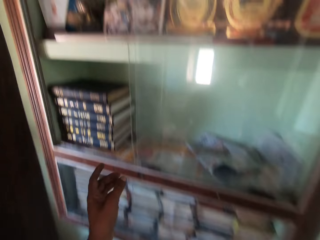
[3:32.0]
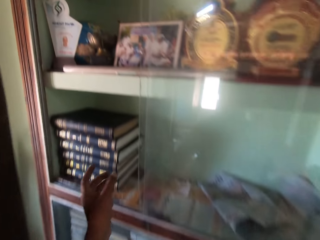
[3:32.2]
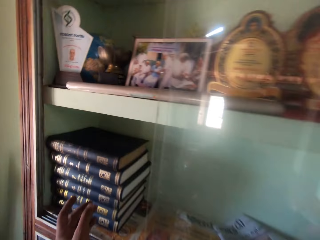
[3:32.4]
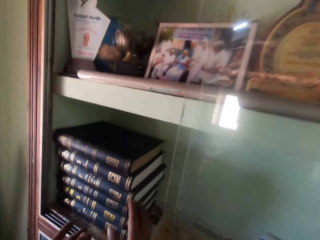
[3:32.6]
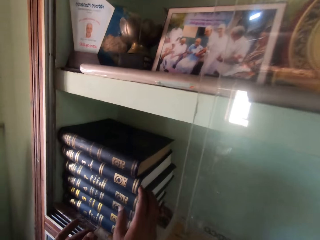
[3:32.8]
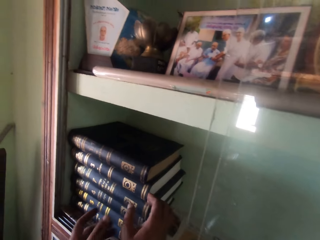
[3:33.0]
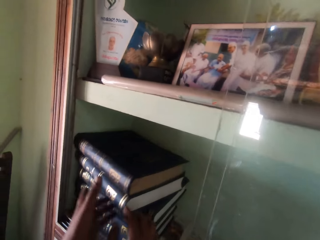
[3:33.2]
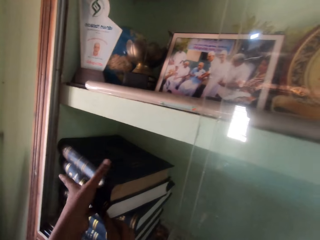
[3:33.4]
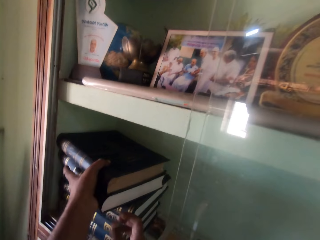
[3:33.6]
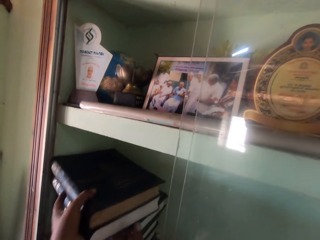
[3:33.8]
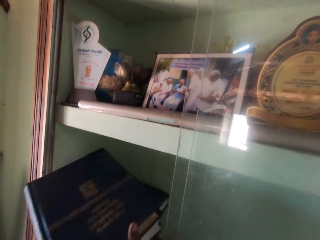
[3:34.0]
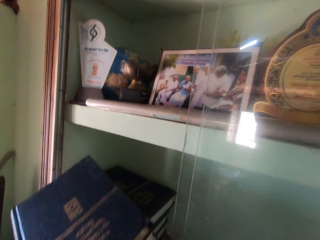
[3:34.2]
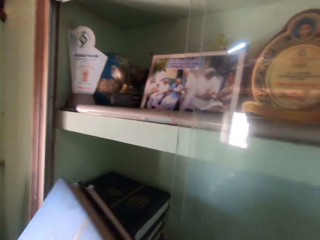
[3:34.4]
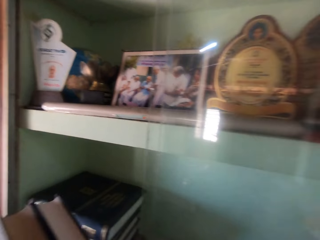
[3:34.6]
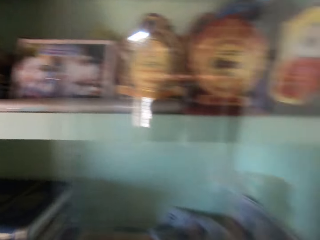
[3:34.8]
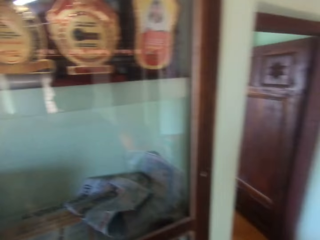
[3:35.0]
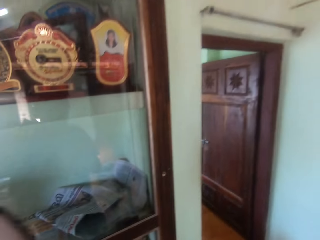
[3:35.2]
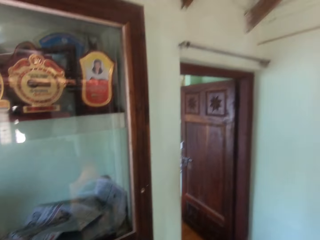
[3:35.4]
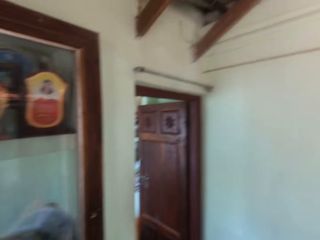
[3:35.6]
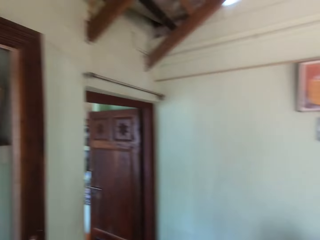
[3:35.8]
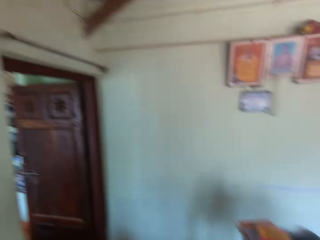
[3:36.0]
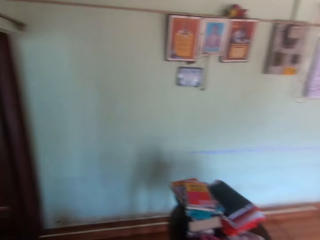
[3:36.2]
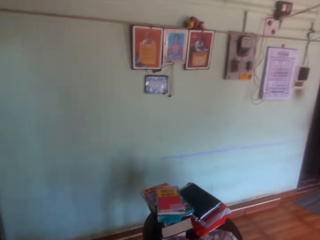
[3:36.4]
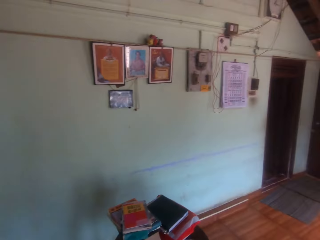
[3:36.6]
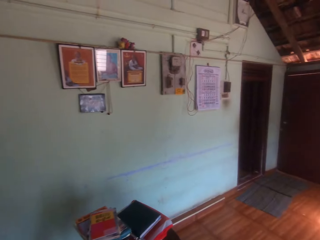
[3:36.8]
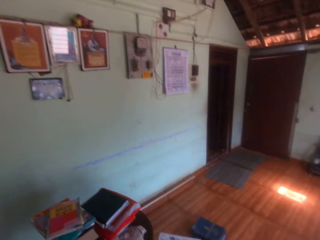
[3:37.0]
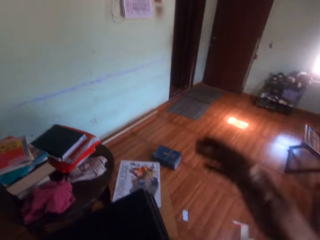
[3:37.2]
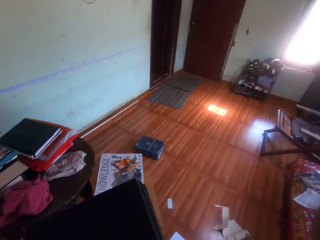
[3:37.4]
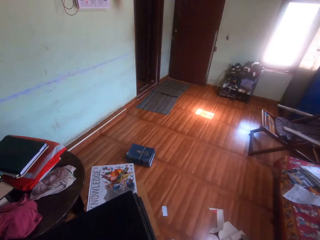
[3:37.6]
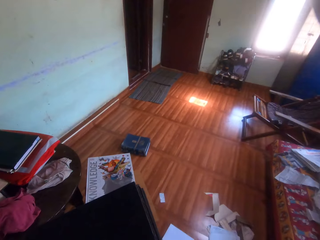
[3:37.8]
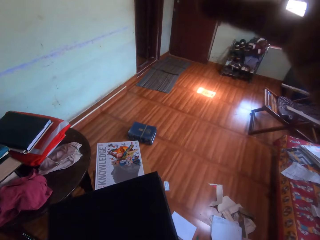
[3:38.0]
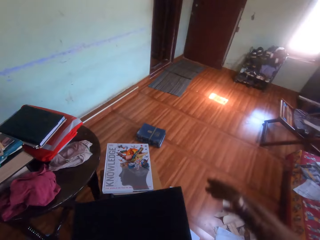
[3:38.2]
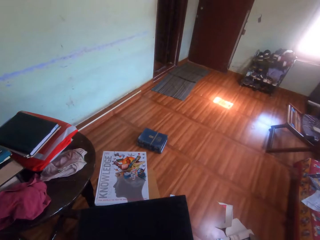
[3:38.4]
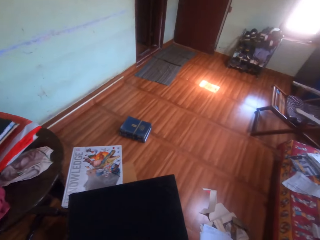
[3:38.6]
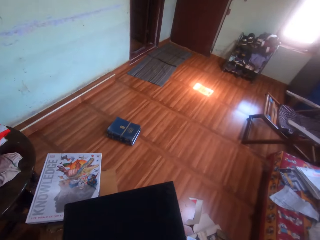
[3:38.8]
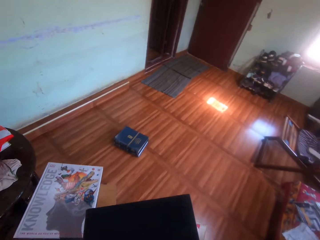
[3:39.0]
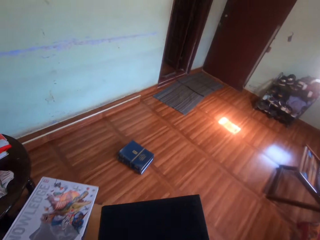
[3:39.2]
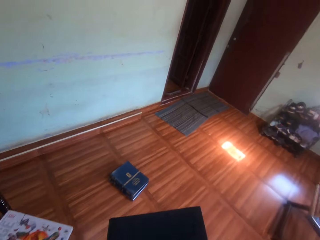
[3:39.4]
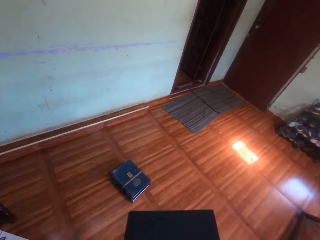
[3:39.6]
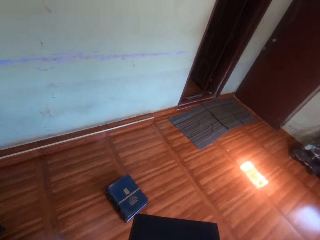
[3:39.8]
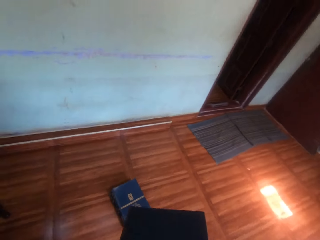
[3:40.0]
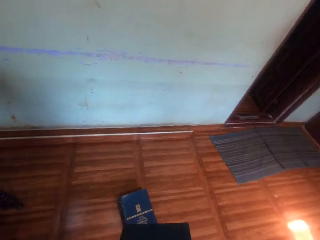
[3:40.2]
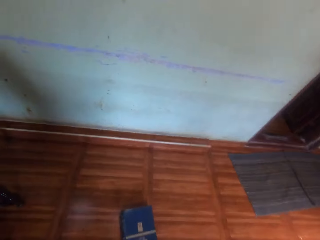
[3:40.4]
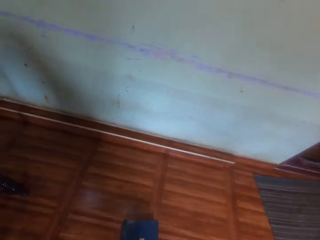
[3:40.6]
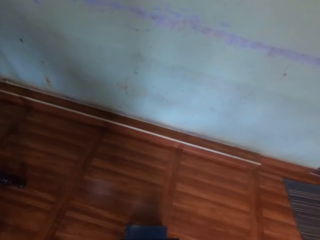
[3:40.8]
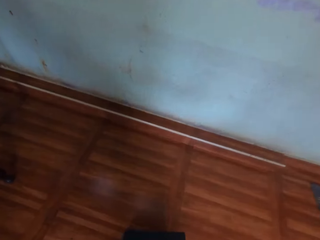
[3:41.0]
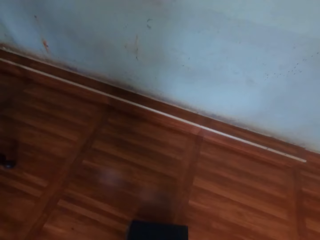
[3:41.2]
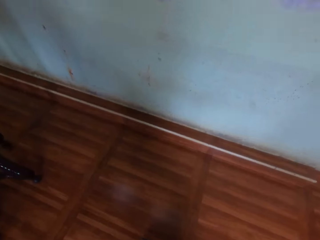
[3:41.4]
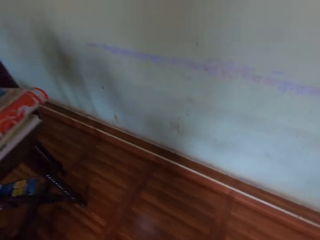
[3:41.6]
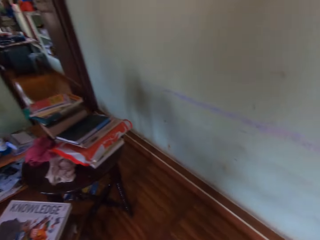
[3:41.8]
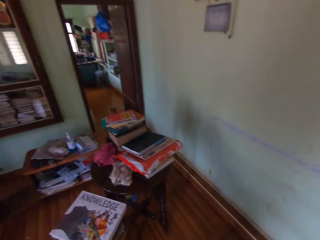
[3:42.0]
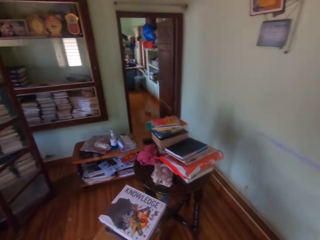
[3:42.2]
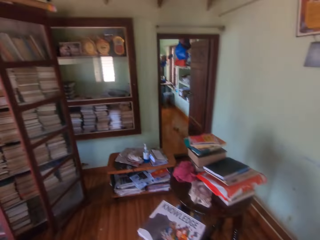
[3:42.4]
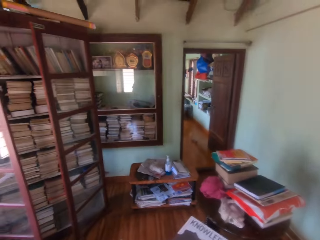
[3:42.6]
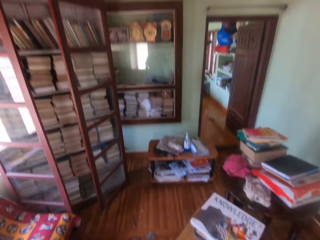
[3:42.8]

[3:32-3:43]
The camera wearer picks the books from the shelf with both hands. He turns away from the shelf with the books in his hands. He scratches his head with his right hand. He holds the books in his left hand with his right hand. He walks towards the books on the floor with the books in his hands. He drops the books in his hands on the floor. He walks towards the shelf.

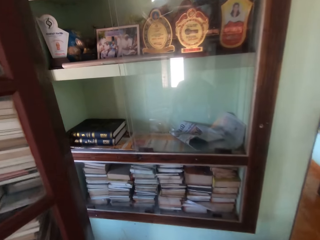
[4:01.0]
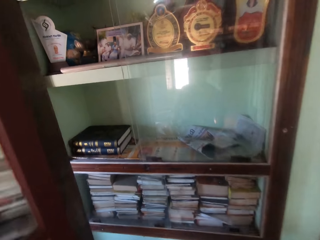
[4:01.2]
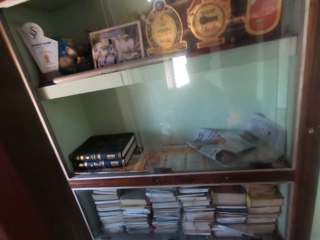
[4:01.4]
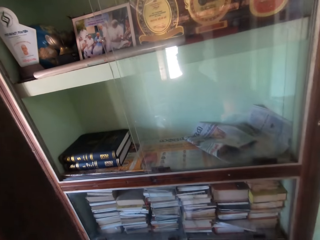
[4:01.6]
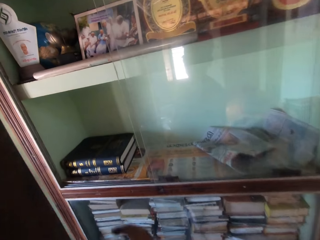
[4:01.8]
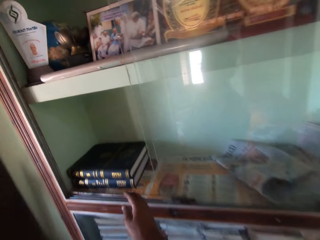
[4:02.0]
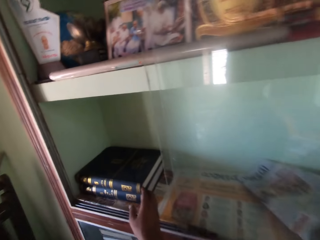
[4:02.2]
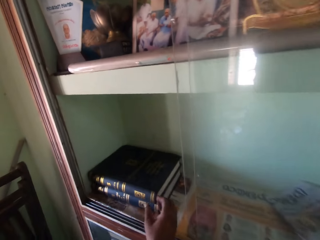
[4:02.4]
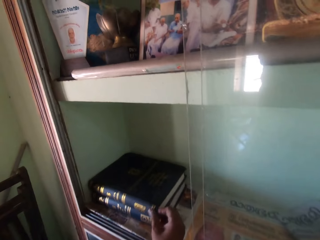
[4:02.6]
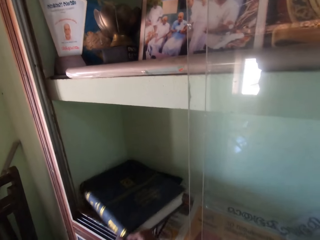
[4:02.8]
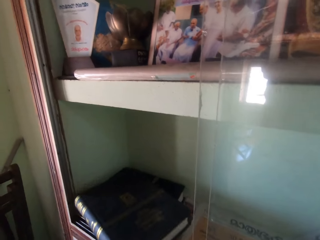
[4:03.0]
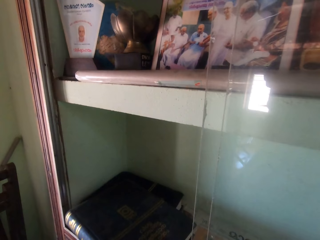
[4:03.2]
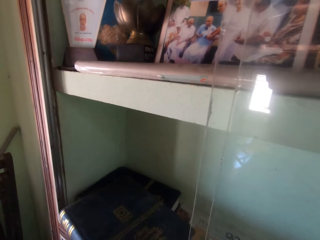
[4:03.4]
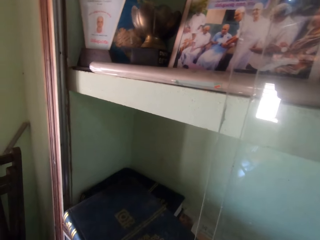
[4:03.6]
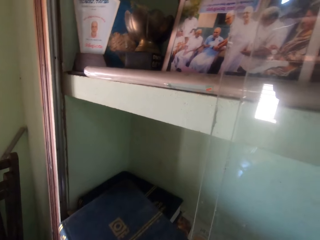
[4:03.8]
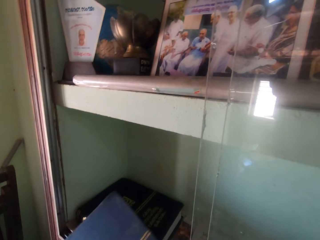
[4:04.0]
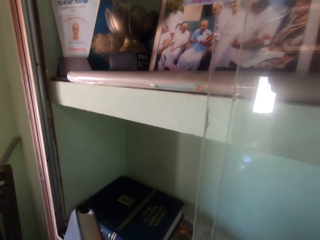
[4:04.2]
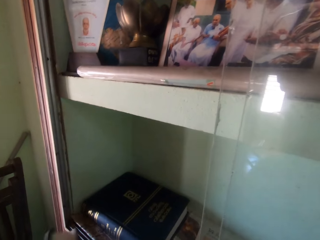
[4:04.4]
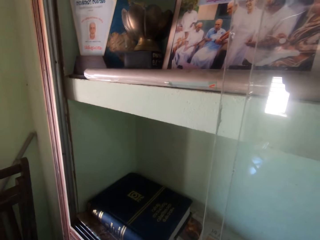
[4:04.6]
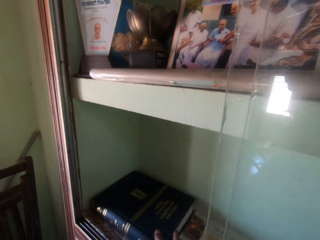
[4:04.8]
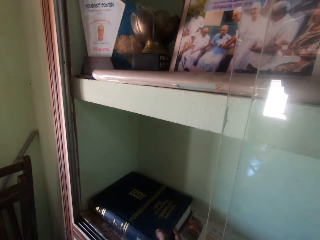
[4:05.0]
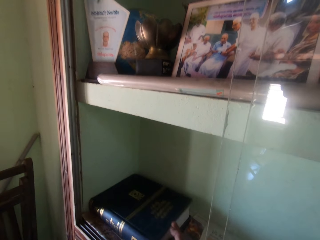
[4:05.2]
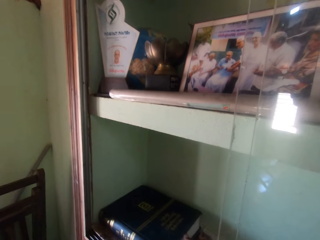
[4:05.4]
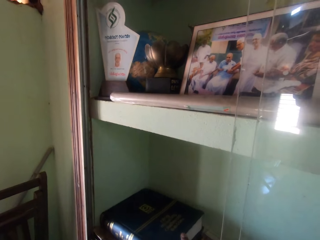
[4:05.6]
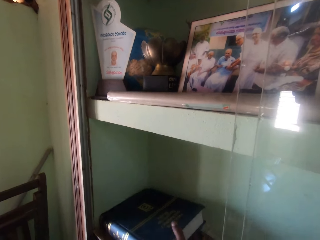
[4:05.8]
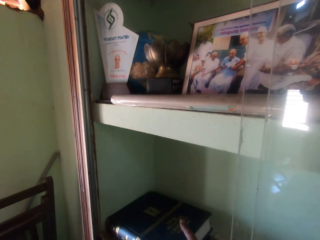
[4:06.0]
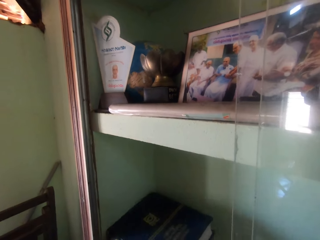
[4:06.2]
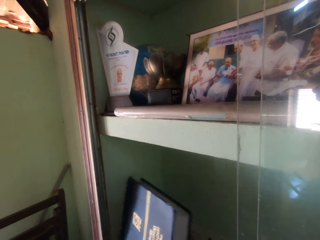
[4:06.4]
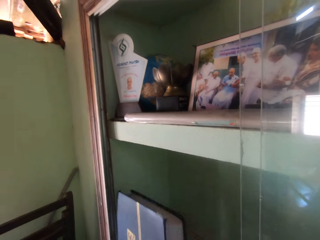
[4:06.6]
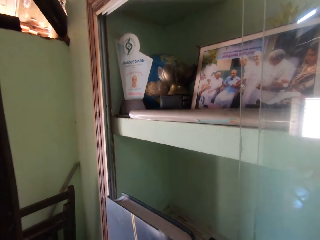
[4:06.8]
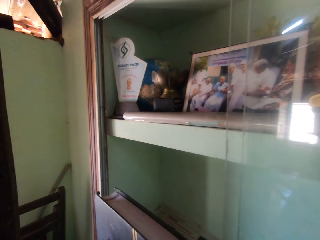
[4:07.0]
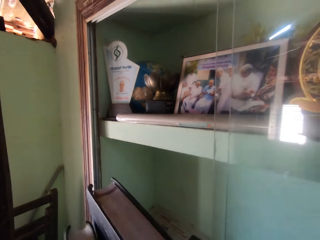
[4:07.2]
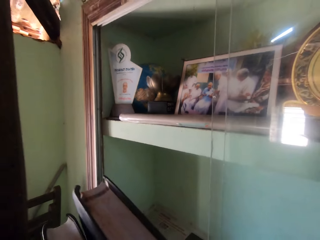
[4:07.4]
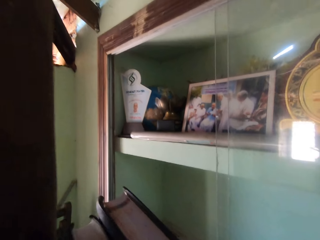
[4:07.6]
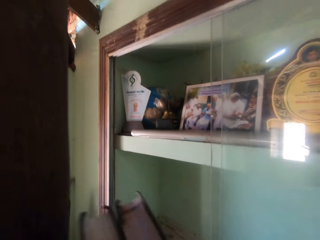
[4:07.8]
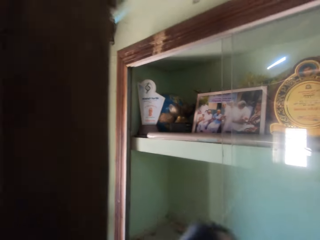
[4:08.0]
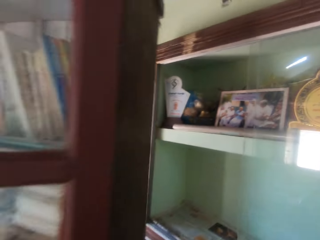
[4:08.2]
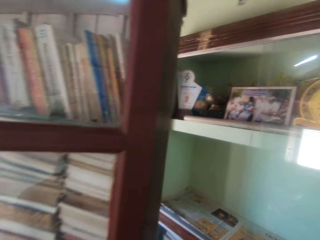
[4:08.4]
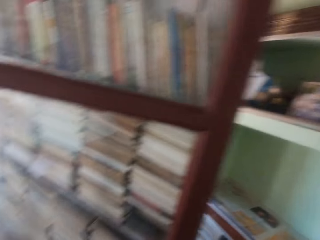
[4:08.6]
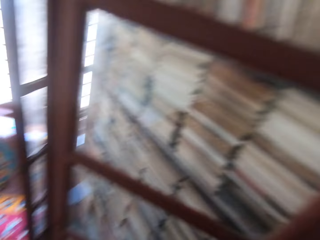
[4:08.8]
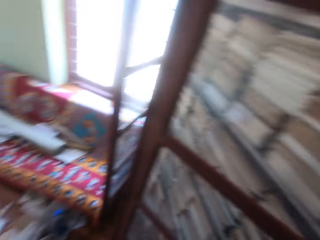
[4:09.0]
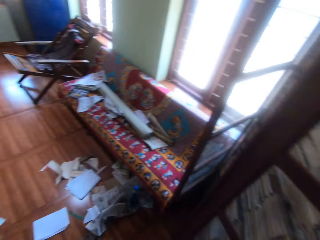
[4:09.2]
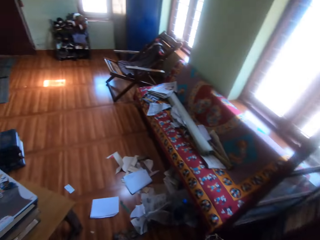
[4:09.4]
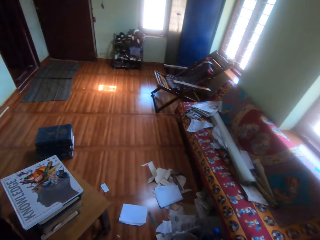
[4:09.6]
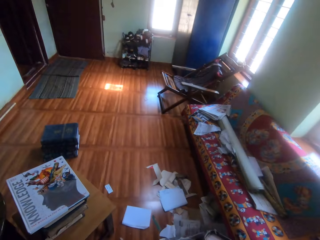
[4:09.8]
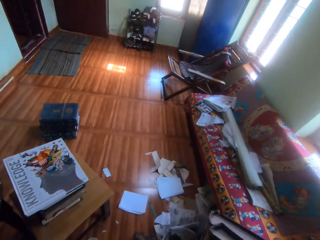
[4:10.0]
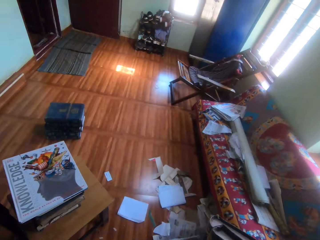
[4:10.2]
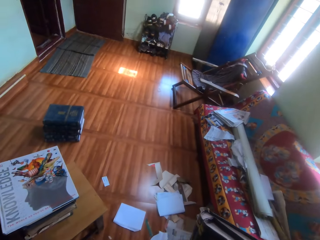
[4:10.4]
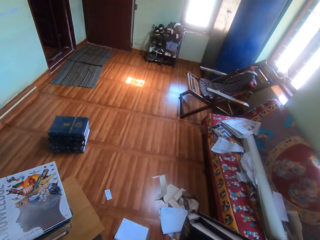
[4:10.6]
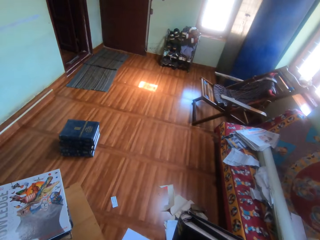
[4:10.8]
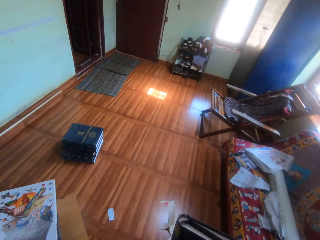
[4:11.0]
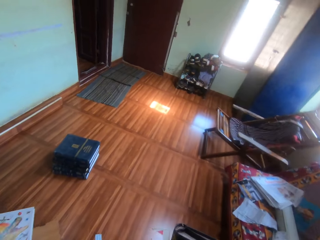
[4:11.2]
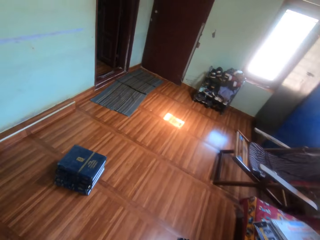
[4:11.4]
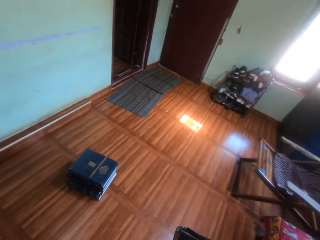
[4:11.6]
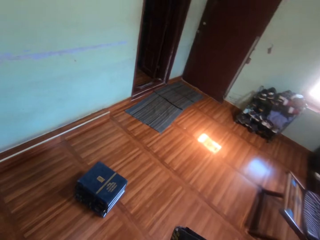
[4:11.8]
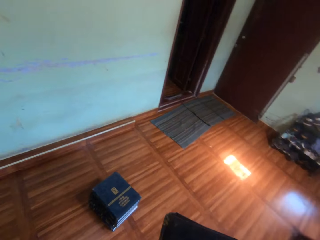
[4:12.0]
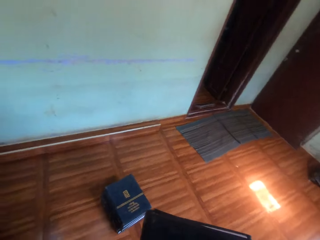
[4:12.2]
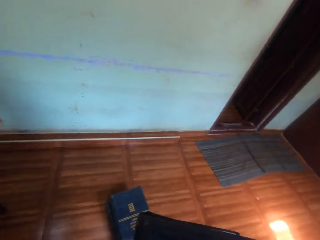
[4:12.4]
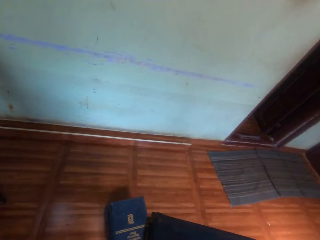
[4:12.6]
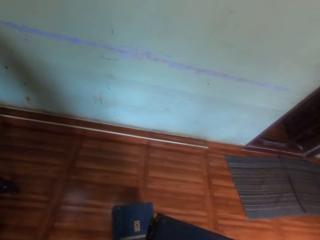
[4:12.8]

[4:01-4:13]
The camera wearer picks a book from the shelf with his right hand. He picks a book from the shelf with his right hand again. He combines the books. He walks towards the books on the floor with the books in his hands.
